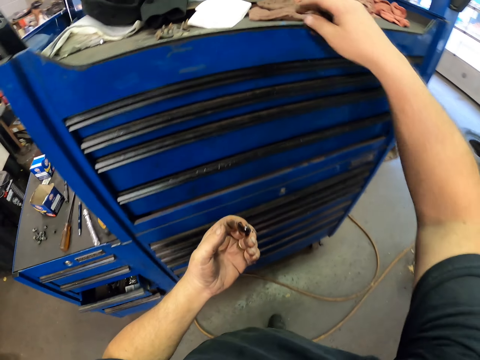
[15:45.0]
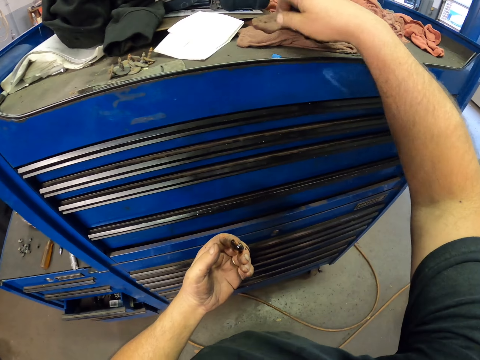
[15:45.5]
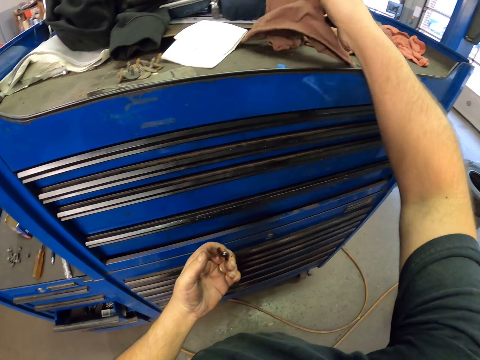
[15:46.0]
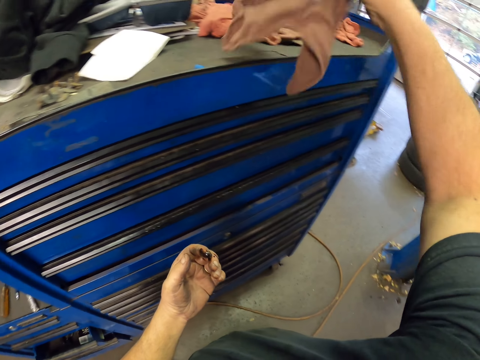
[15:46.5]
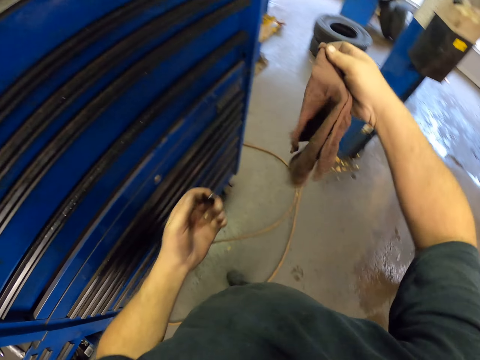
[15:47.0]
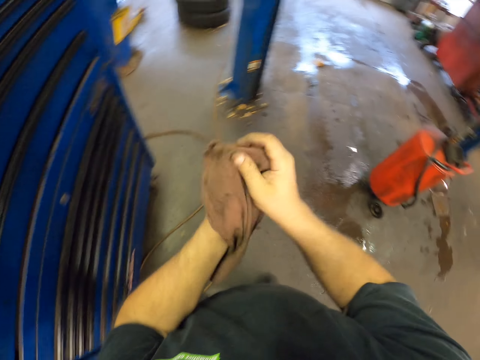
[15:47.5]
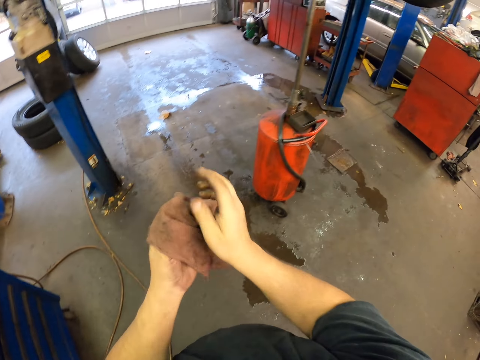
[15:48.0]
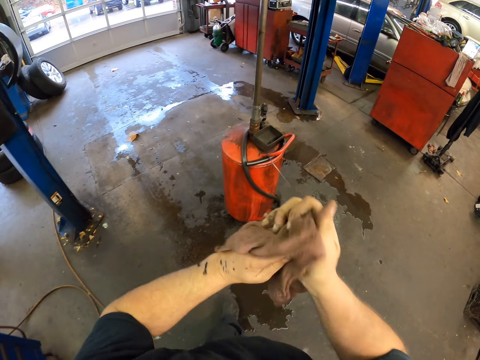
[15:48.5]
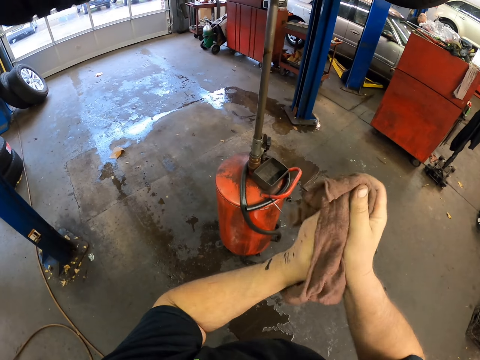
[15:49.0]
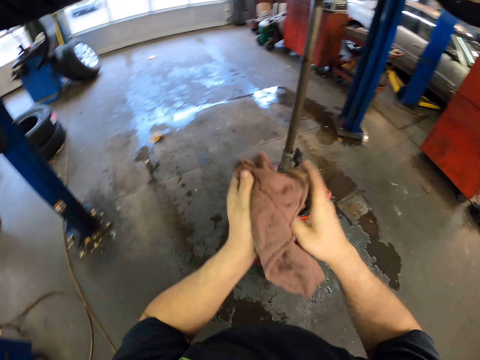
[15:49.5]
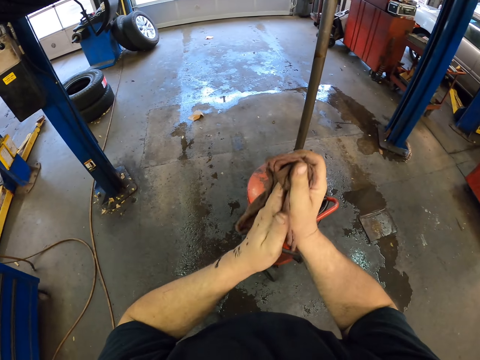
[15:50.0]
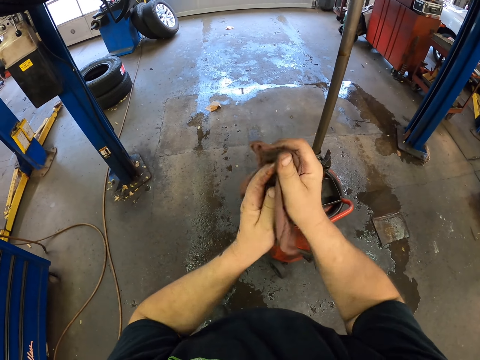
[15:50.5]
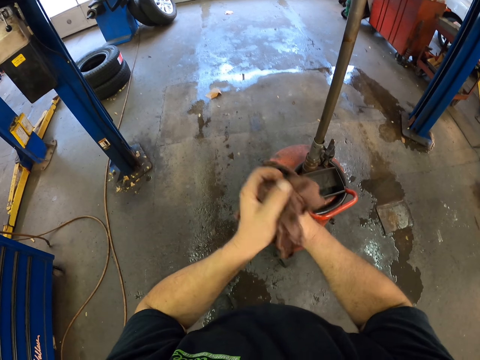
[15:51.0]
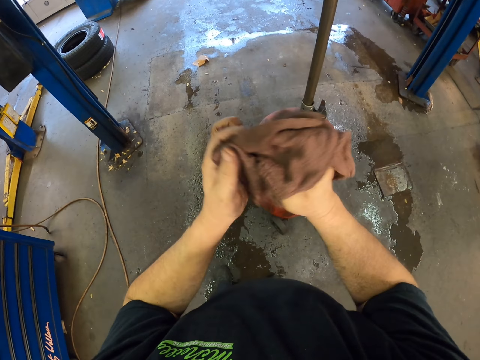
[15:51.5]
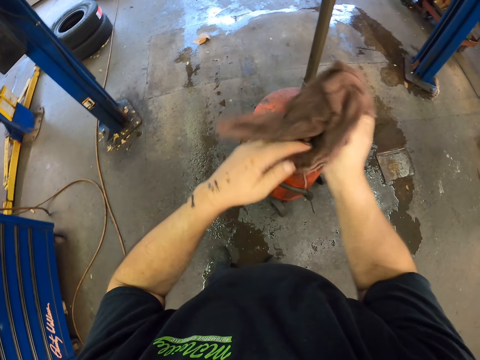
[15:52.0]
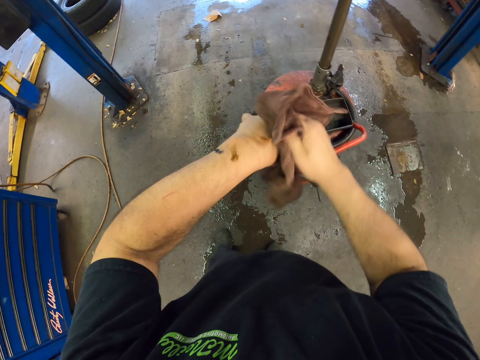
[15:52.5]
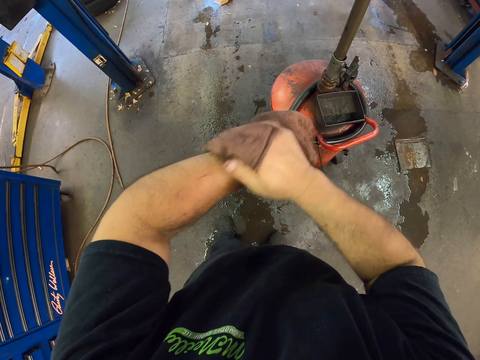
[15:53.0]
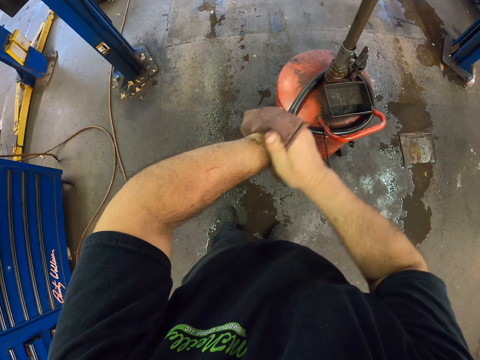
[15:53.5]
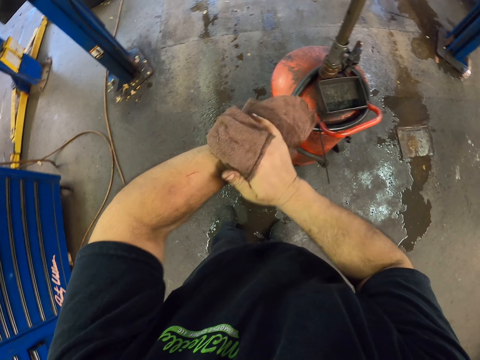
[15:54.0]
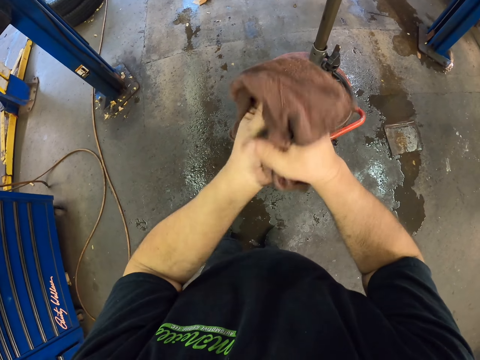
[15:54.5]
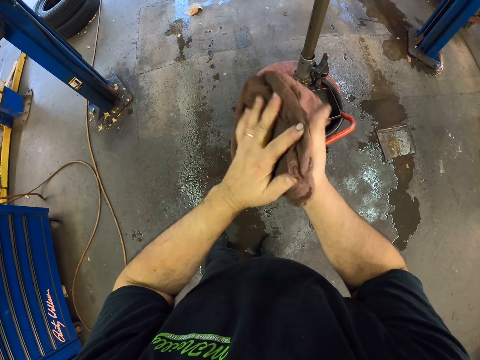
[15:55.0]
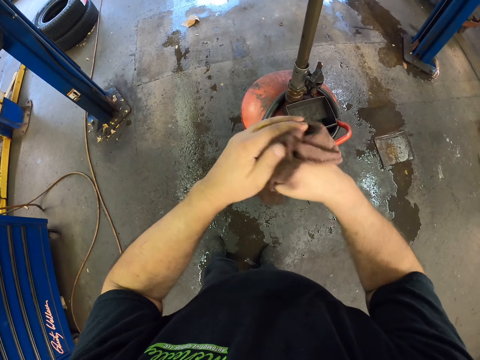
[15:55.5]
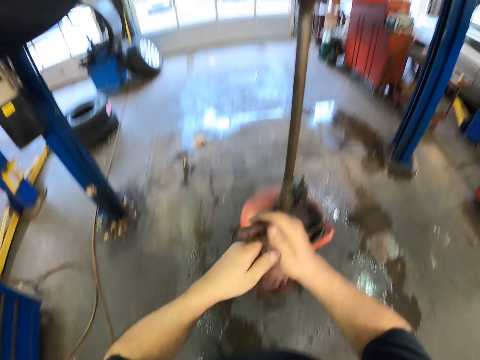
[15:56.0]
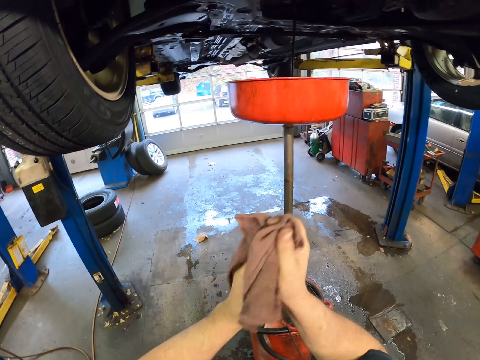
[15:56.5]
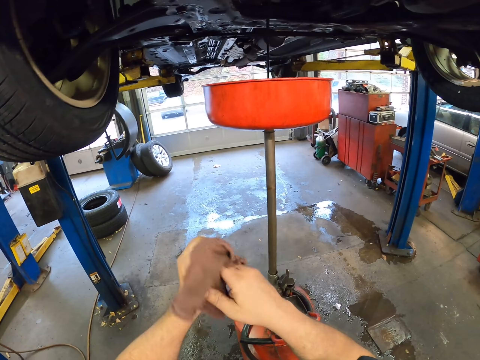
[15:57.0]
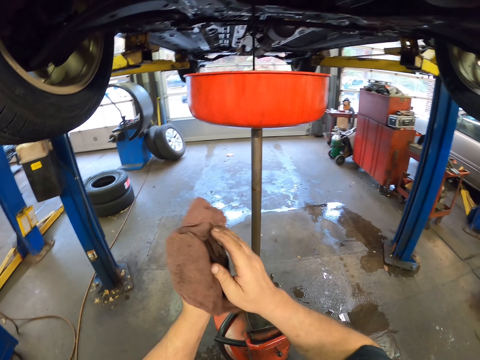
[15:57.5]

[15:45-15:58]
The camera wearer wipes their hand with a towel.

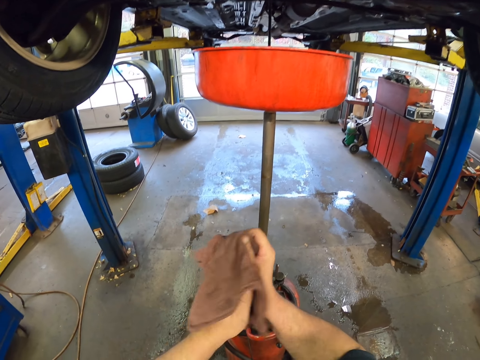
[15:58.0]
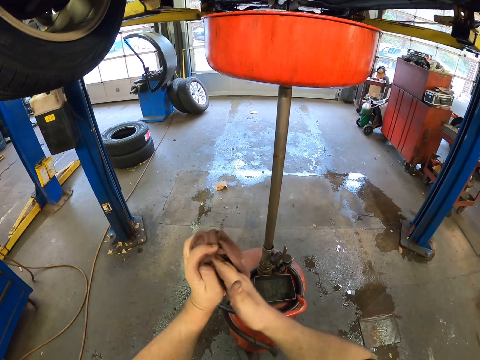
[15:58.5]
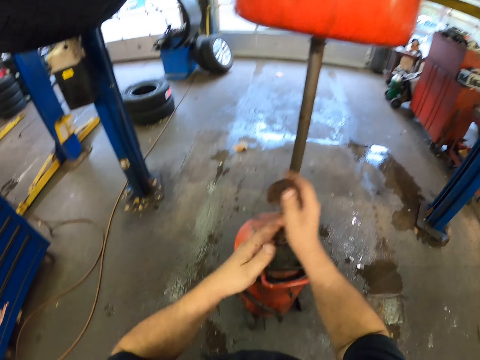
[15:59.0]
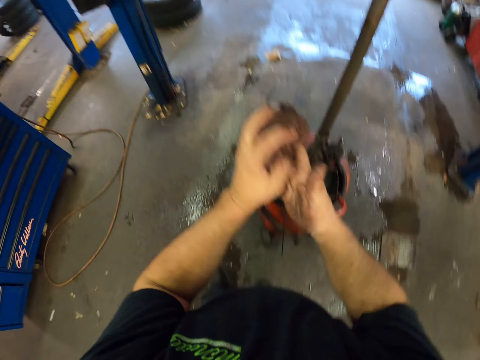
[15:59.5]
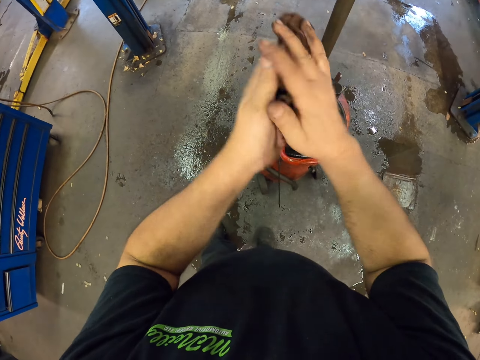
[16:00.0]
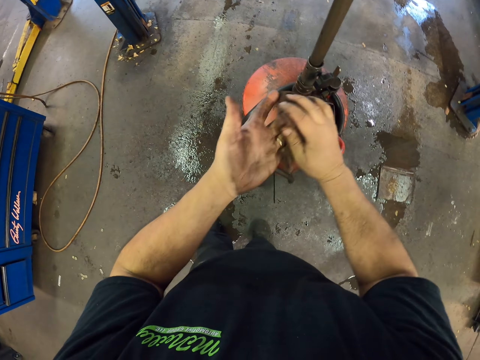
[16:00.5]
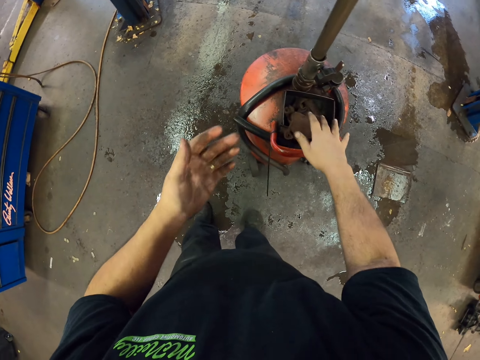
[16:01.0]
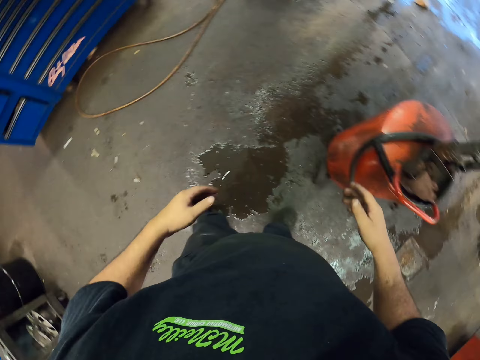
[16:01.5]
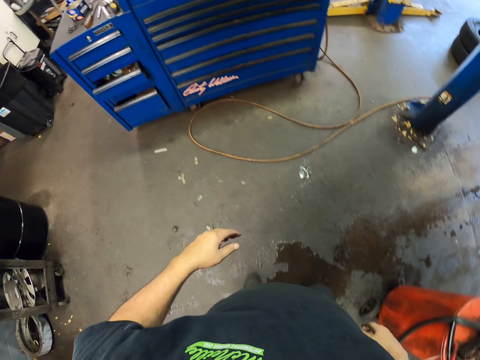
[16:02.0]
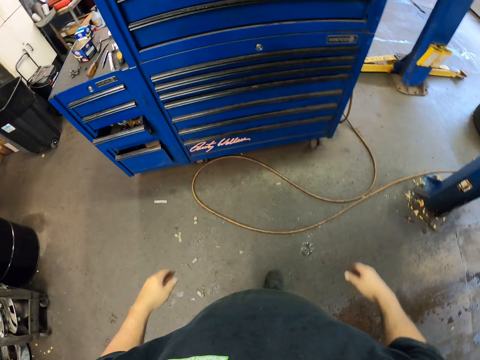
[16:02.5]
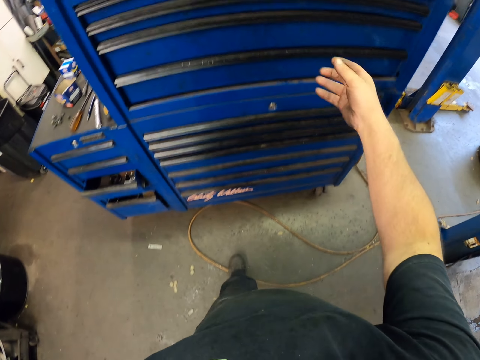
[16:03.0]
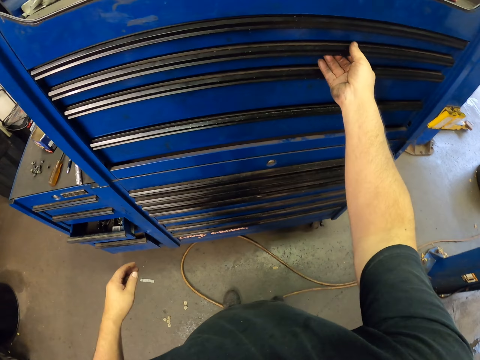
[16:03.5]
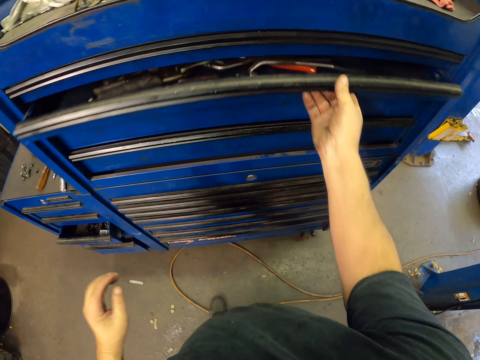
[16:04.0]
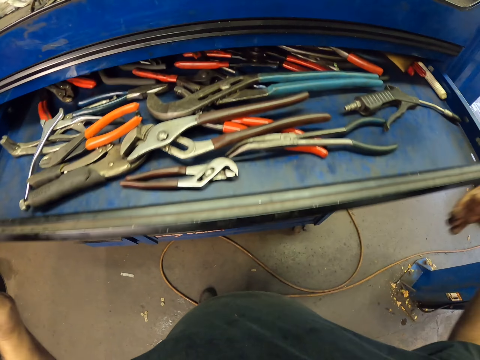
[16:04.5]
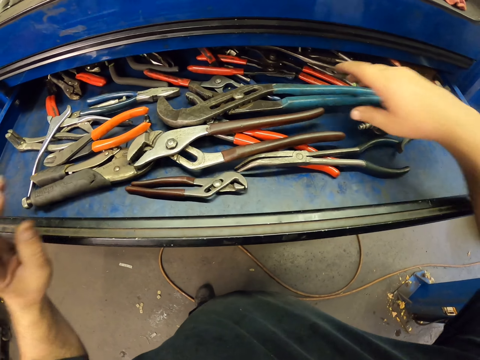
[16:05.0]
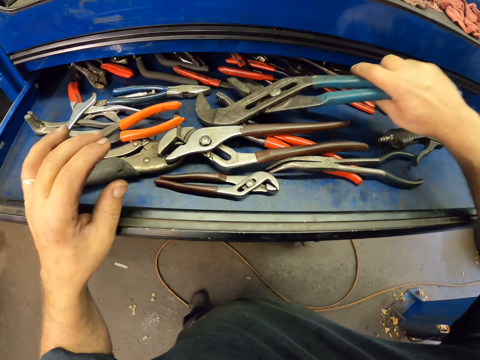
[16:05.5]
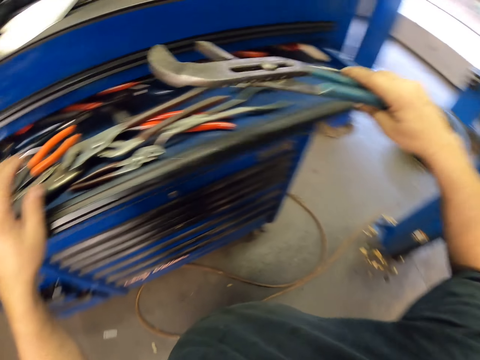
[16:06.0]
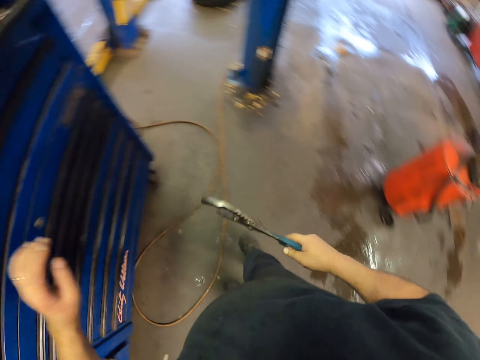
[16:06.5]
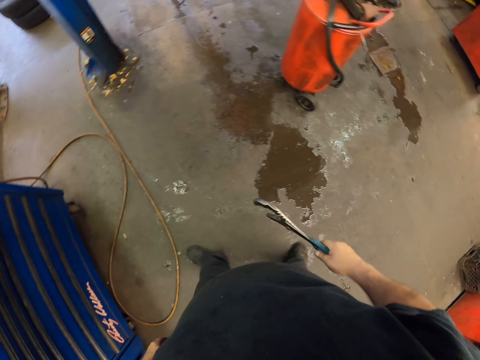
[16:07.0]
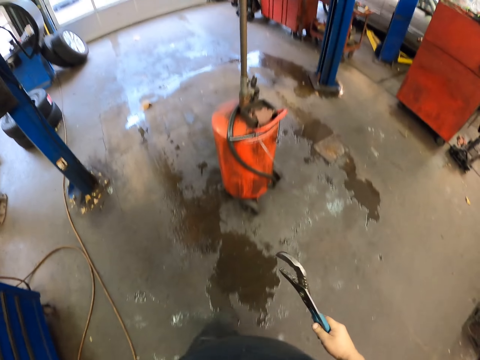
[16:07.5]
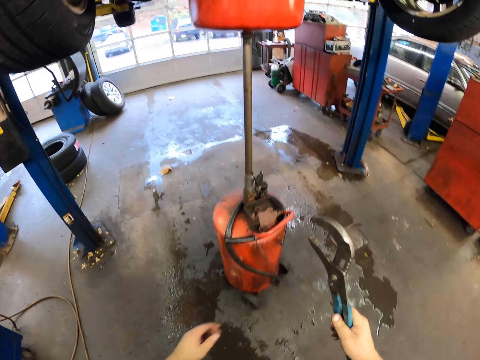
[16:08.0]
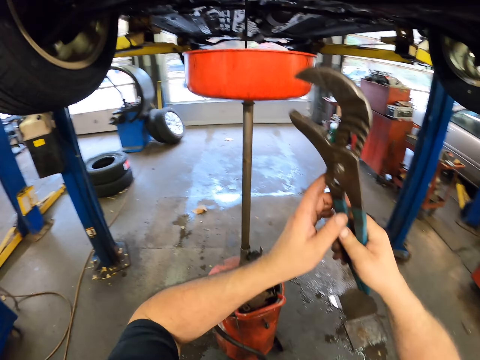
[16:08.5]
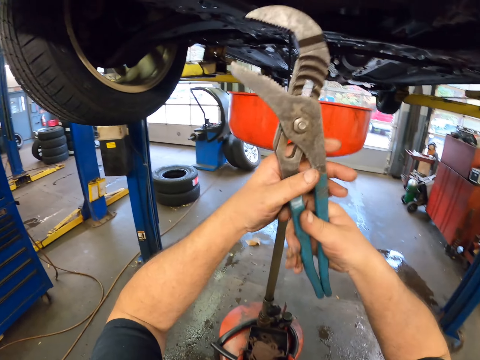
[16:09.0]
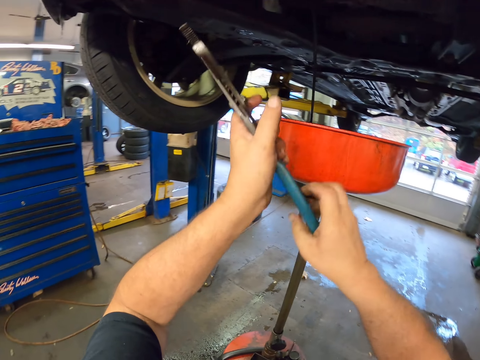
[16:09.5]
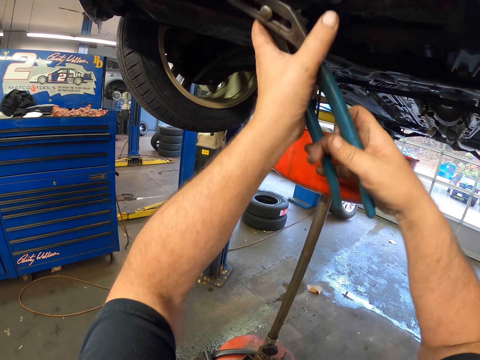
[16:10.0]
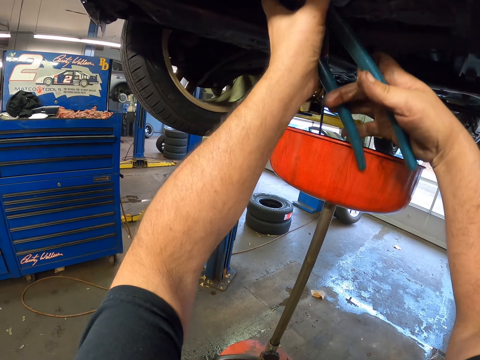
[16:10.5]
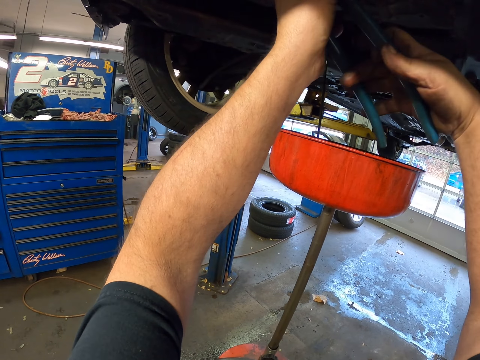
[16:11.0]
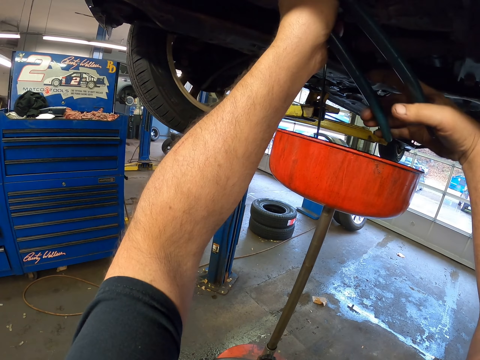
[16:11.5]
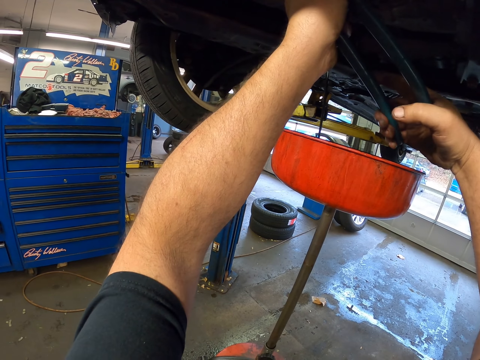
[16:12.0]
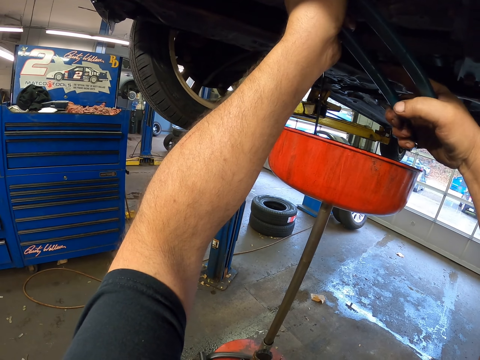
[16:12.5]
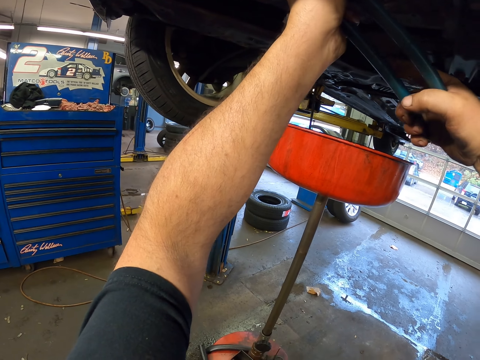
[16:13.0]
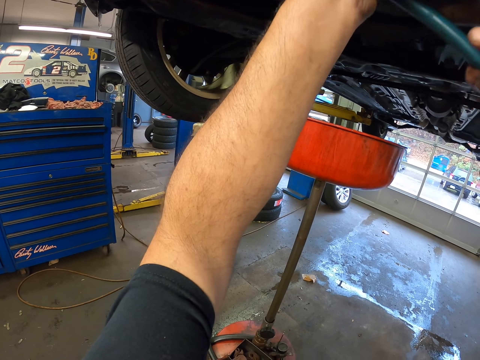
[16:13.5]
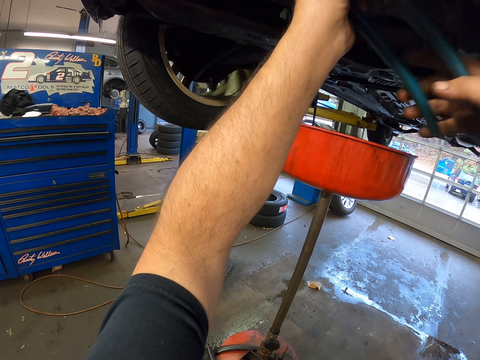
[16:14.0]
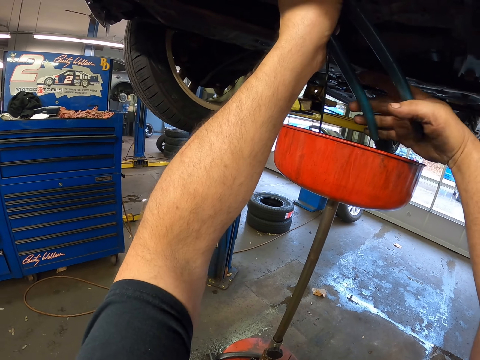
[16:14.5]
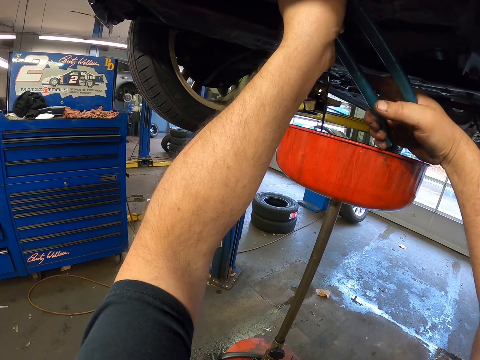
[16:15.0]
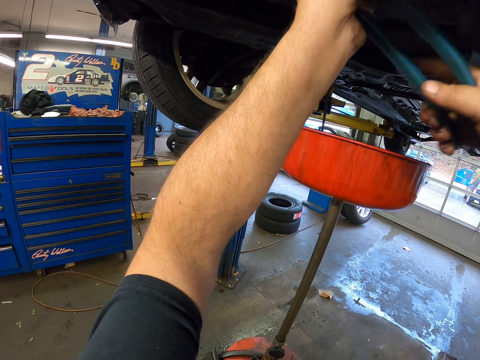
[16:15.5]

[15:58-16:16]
The camera wearer puts the towel in a container. They walk around, open a drawer and pick up pliers. They untie a nut with the pliers.
